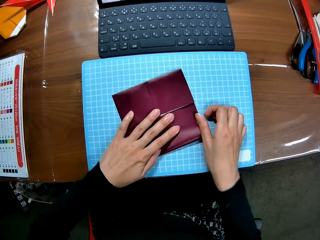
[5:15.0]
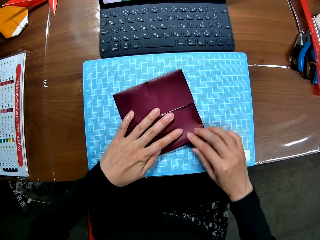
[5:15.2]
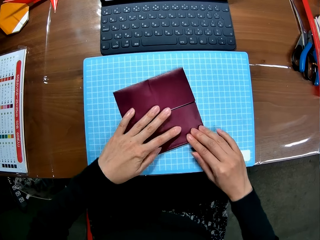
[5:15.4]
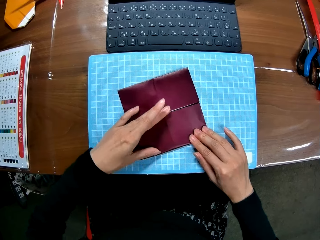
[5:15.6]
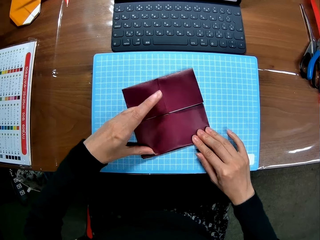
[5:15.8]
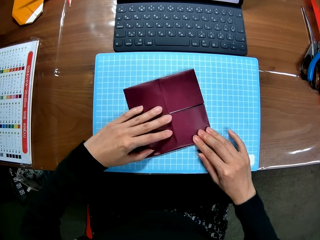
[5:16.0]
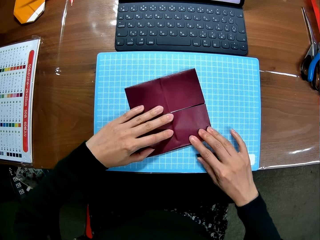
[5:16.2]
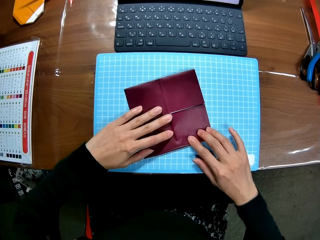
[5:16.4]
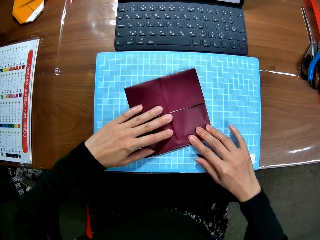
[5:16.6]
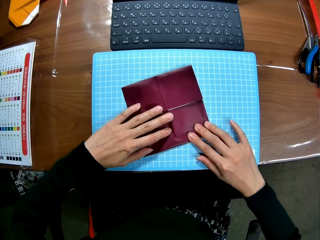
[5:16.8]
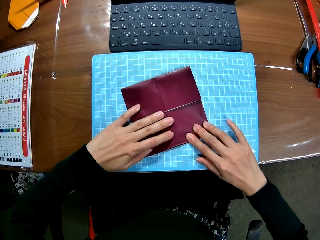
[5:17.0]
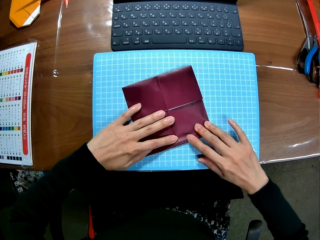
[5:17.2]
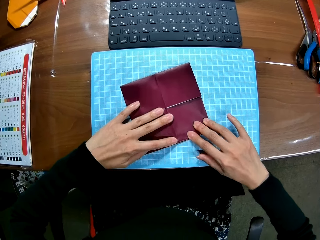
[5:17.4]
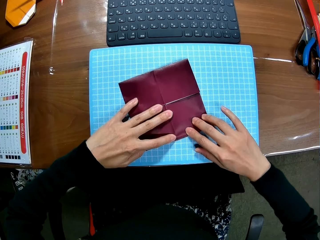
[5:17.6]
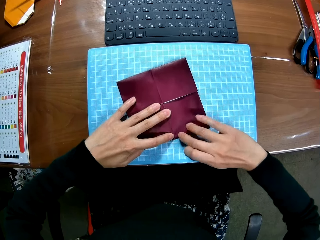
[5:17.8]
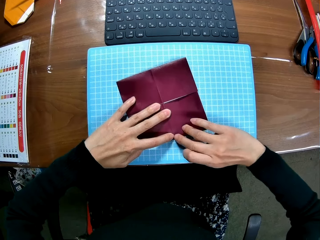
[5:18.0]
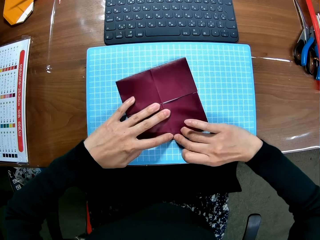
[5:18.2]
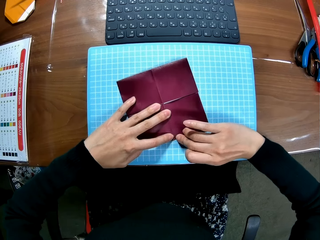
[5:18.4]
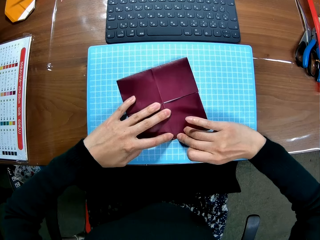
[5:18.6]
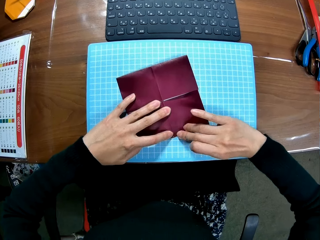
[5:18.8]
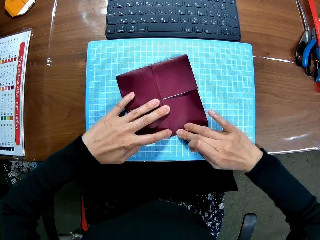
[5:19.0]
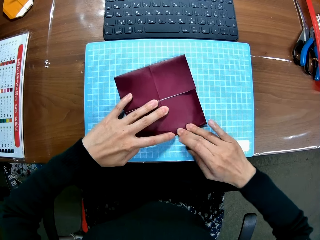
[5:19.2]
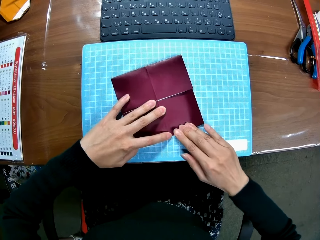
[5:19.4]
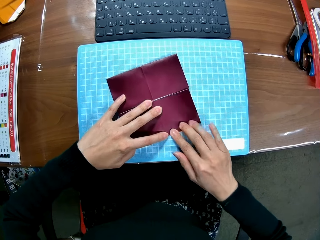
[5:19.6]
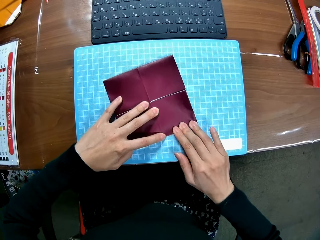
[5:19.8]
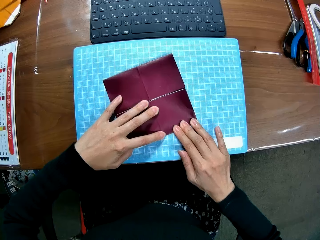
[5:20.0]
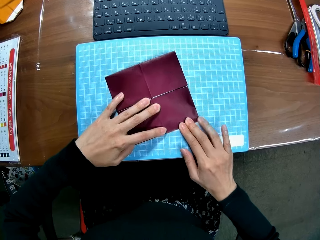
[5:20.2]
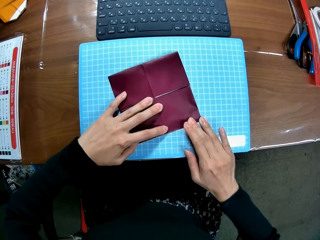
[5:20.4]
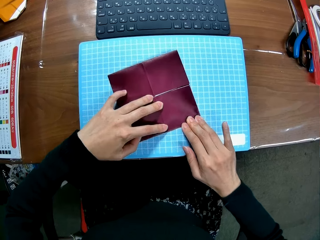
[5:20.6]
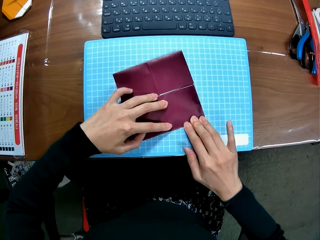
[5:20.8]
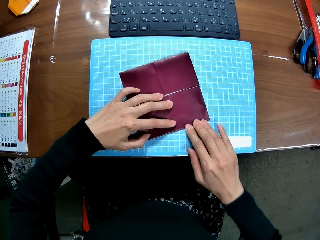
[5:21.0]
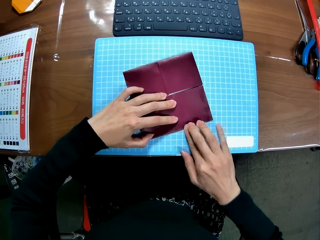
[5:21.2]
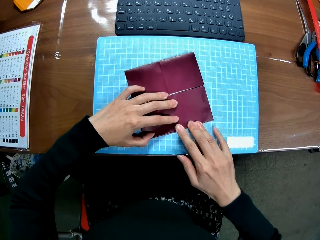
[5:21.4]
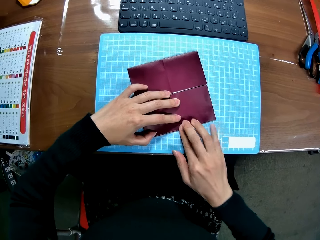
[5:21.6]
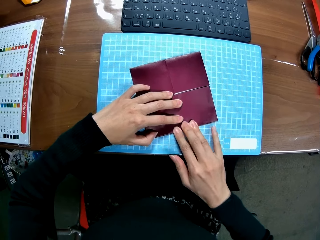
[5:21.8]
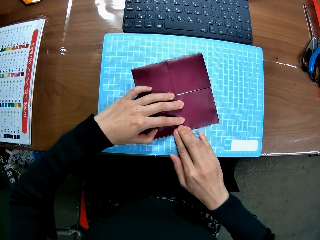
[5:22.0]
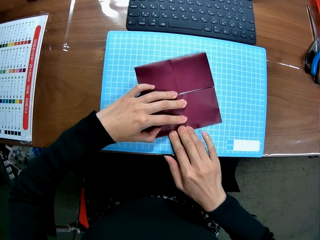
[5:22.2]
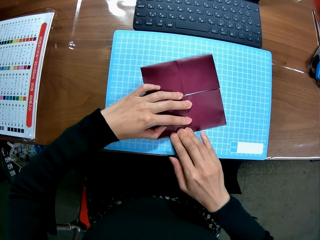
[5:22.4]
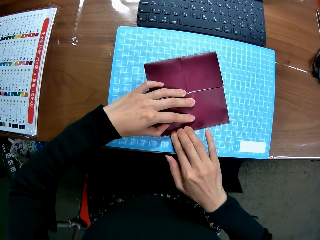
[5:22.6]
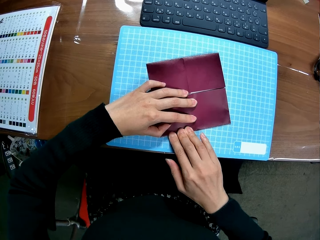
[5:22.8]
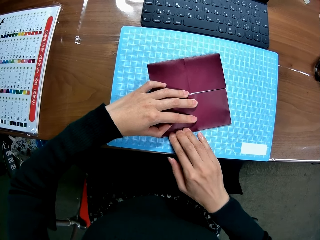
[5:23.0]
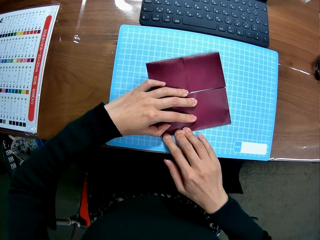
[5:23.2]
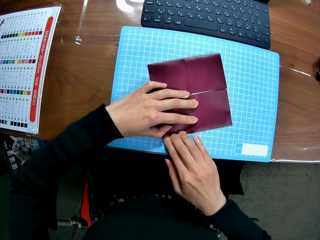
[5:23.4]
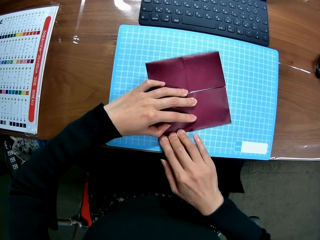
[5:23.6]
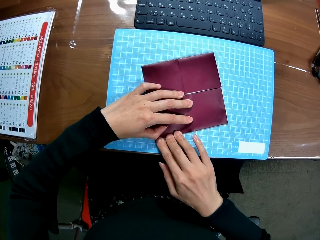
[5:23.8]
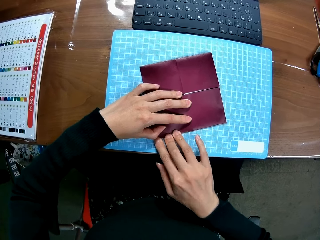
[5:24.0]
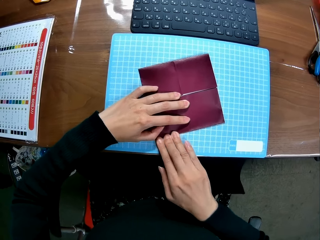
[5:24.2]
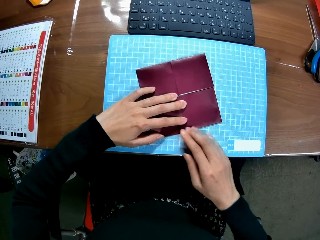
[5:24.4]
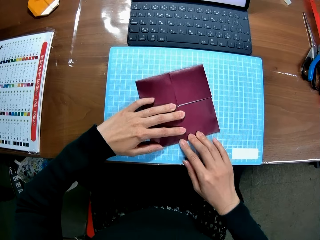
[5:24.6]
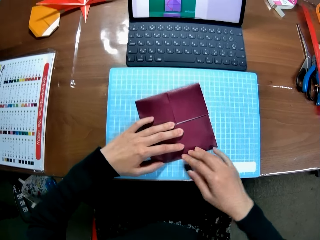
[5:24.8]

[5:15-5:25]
The camera wearer presses the colored paperboard with his hand.

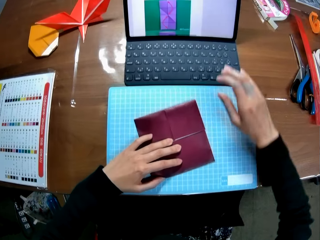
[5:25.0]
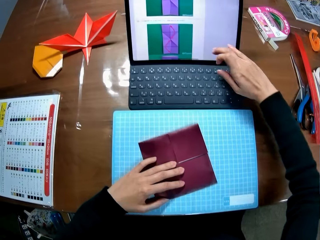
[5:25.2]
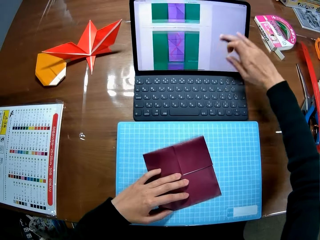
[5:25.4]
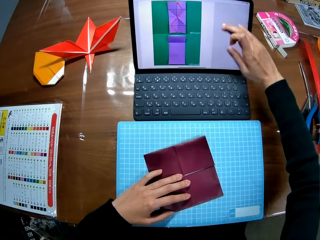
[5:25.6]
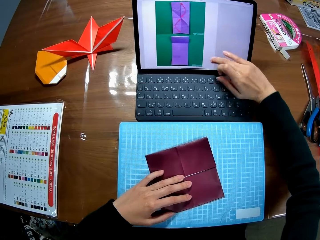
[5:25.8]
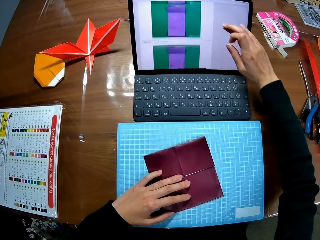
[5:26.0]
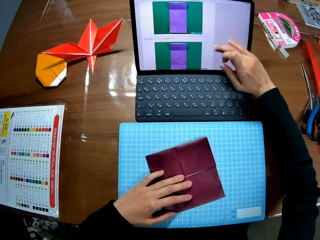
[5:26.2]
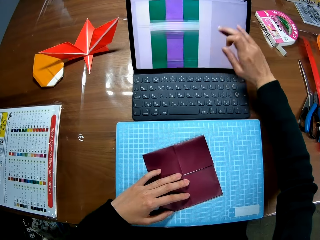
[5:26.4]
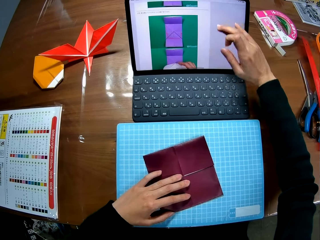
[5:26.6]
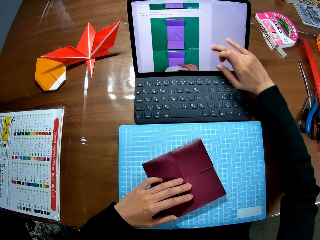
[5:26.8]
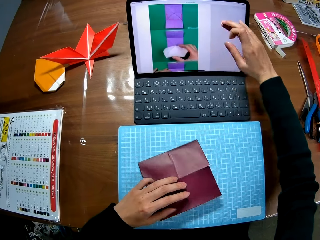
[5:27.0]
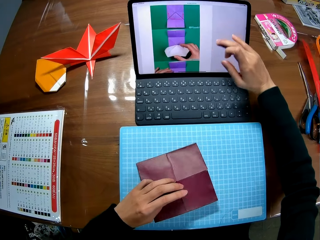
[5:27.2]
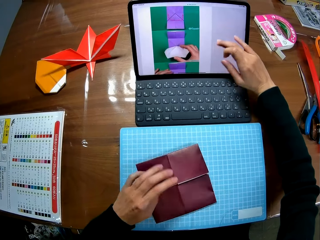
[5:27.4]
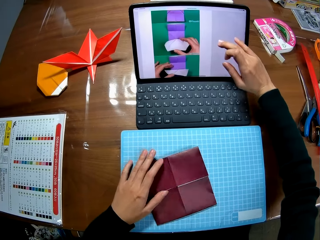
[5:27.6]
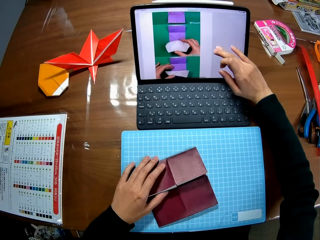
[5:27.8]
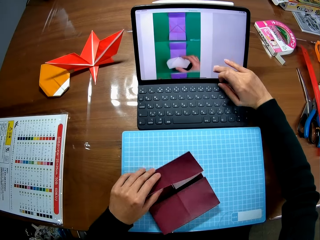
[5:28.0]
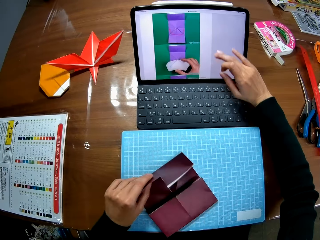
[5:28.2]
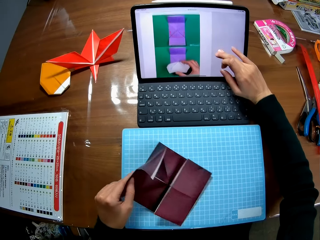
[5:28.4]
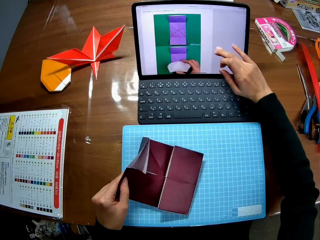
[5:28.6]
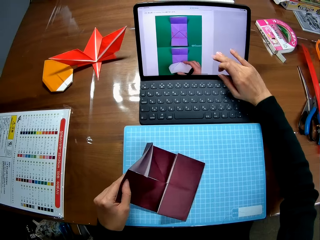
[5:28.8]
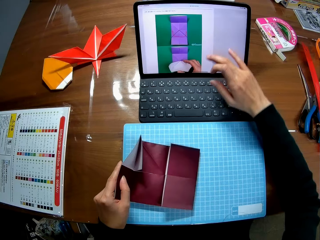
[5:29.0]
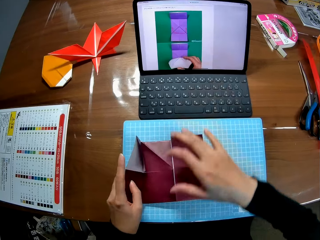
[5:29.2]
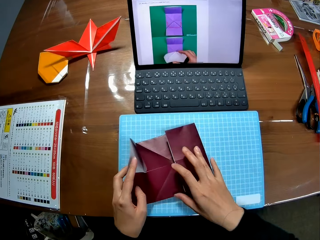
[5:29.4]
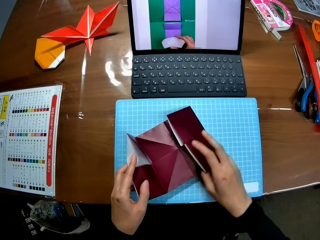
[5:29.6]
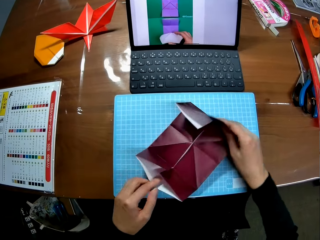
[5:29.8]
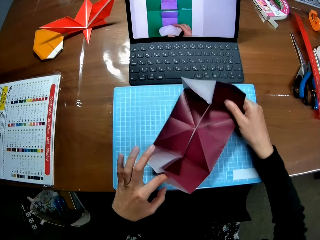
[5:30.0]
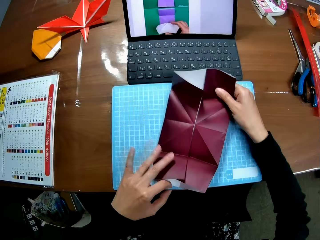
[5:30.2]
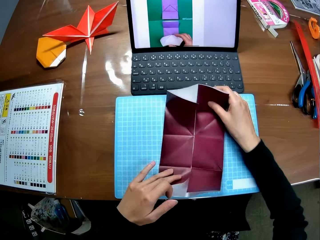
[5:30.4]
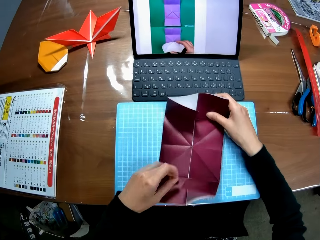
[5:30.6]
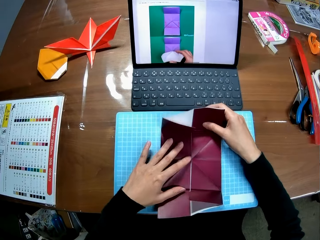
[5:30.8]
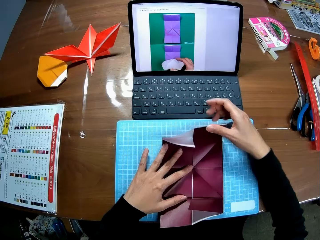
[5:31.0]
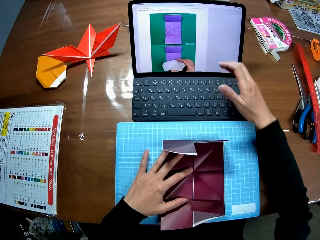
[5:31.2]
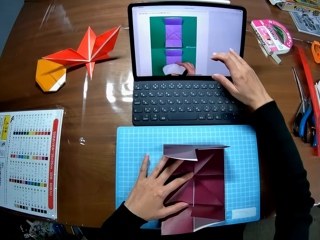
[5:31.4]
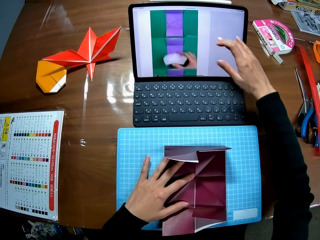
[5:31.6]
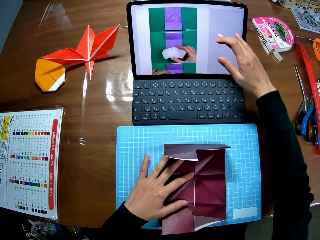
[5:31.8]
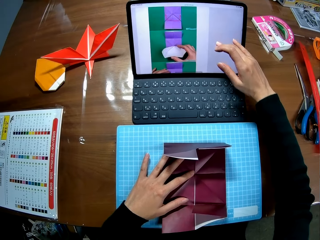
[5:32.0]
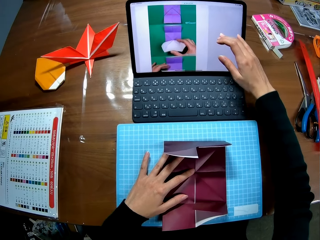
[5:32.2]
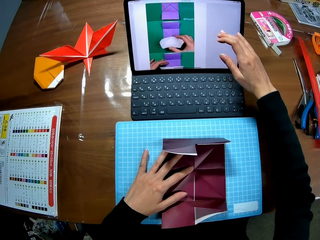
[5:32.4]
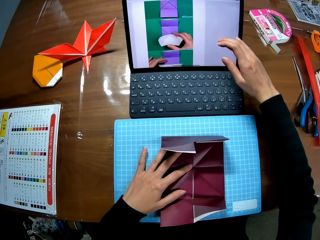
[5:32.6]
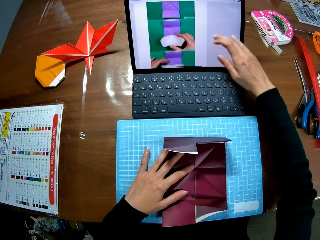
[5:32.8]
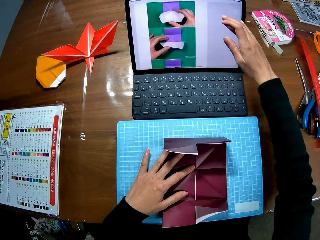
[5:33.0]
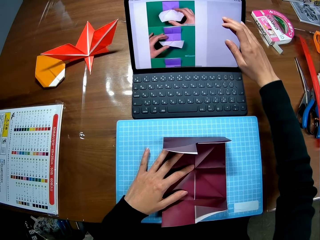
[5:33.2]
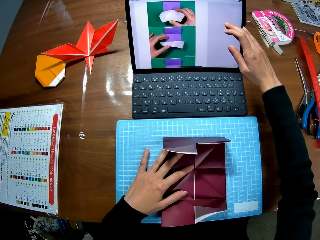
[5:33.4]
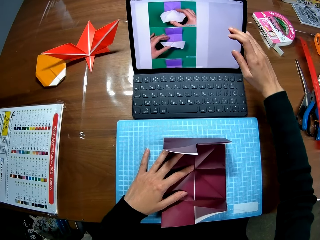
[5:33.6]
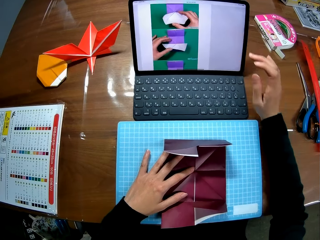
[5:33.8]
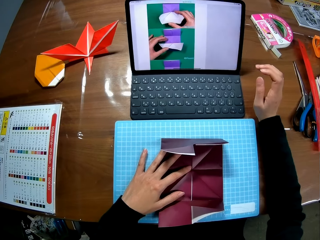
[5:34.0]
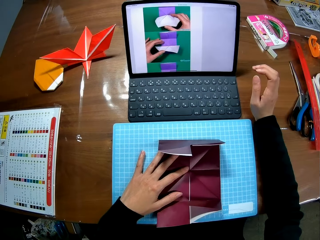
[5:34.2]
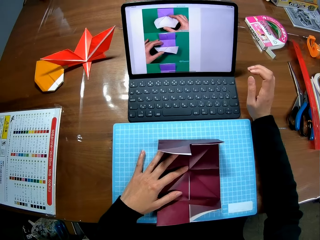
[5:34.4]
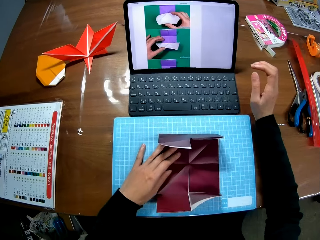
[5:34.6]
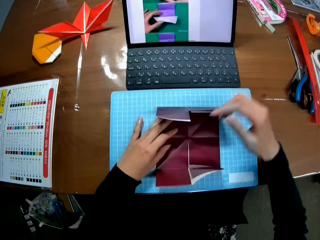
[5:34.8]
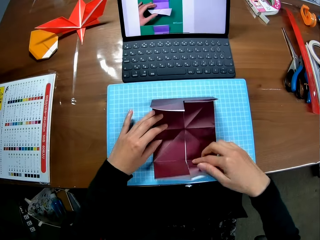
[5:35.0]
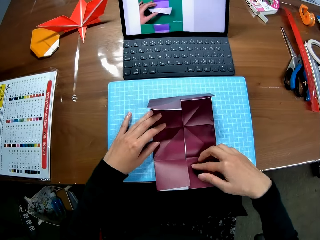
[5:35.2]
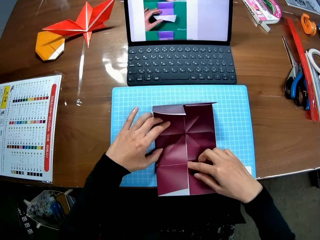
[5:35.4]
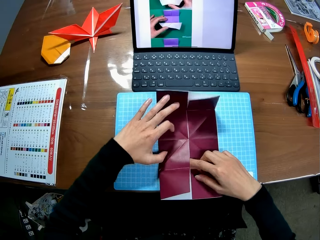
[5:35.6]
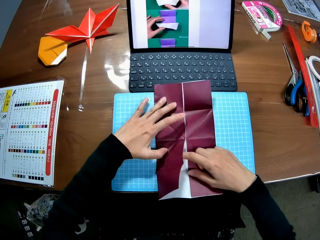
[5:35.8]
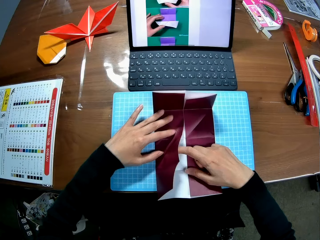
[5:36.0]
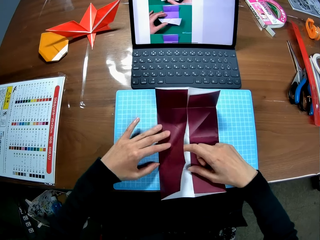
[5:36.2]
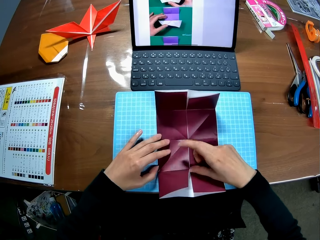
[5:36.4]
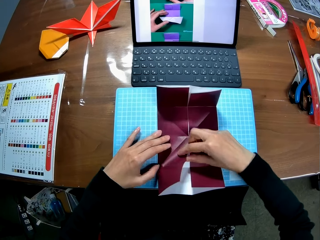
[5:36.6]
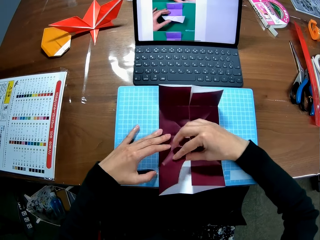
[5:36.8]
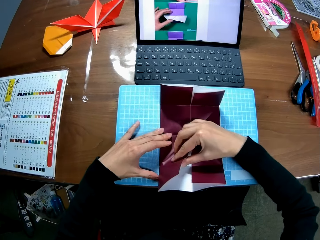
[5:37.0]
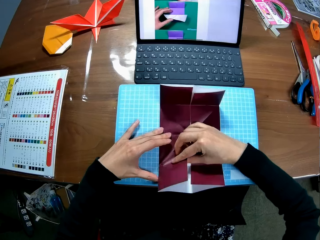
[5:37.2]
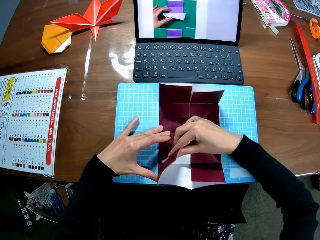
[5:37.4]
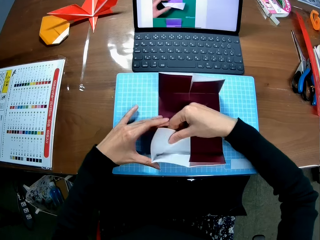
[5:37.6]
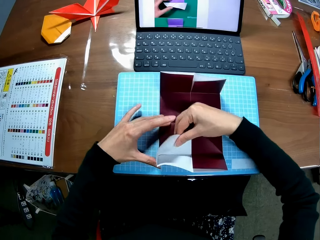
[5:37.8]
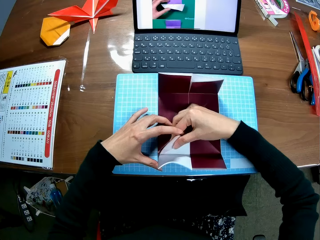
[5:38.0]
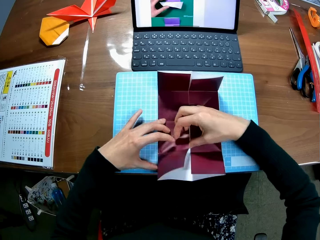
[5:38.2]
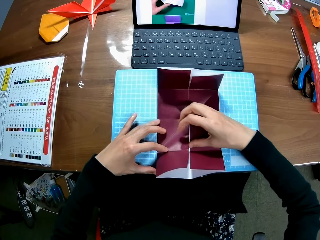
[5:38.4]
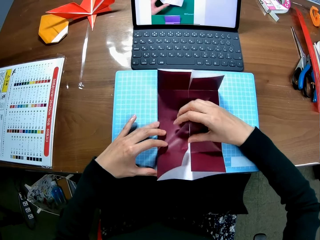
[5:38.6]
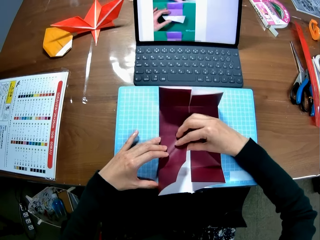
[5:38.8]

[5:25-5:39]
The camera wearer operates the laptop. They touch the screen. They look at the sketches on the laptop. They unfold the paperboard. They fold the paper. They touch the screen. They operate the laptop. They look at the sketches on the laptop. They fold the paper. They unfold the paperboard.
